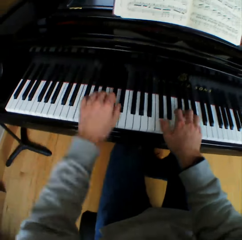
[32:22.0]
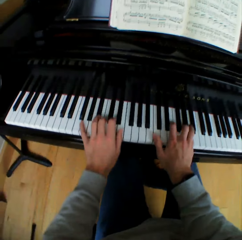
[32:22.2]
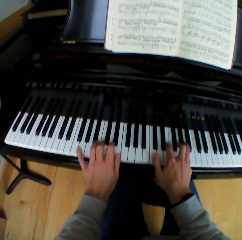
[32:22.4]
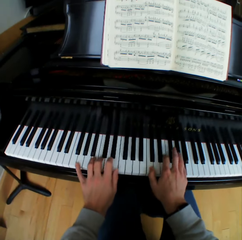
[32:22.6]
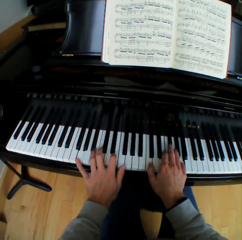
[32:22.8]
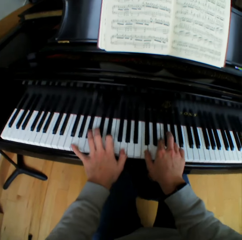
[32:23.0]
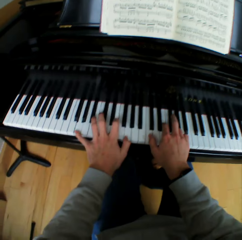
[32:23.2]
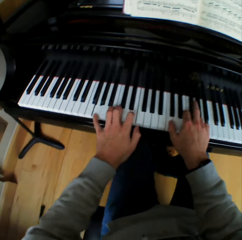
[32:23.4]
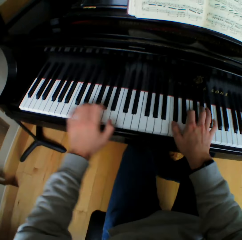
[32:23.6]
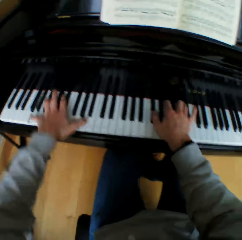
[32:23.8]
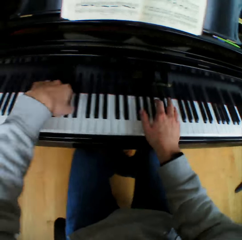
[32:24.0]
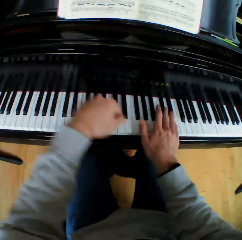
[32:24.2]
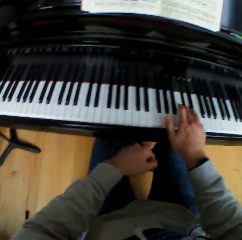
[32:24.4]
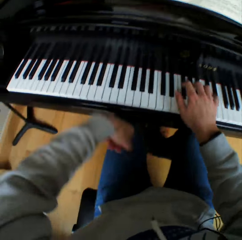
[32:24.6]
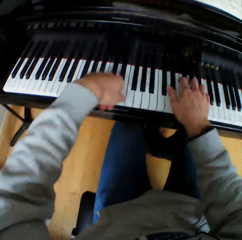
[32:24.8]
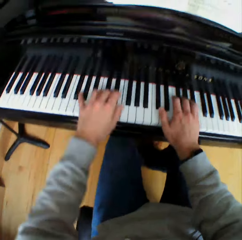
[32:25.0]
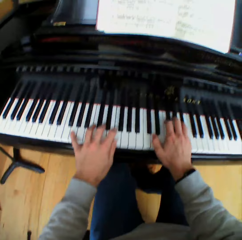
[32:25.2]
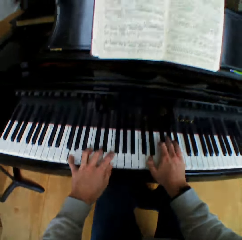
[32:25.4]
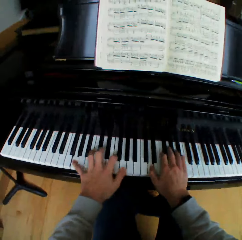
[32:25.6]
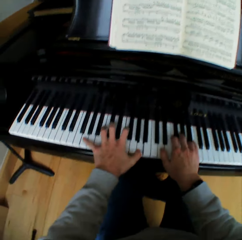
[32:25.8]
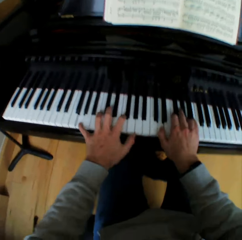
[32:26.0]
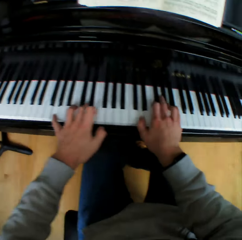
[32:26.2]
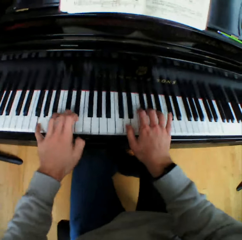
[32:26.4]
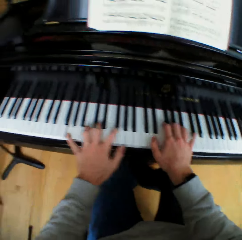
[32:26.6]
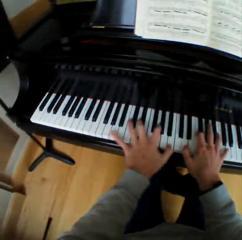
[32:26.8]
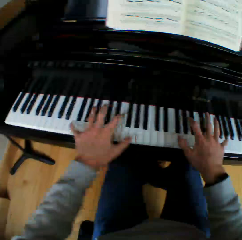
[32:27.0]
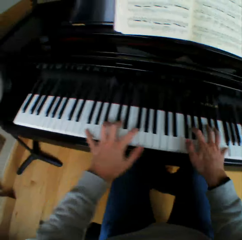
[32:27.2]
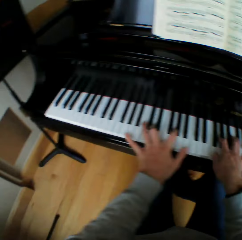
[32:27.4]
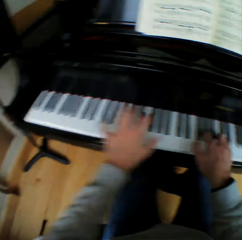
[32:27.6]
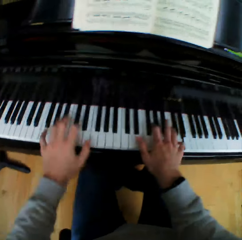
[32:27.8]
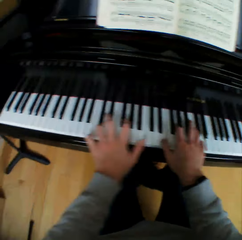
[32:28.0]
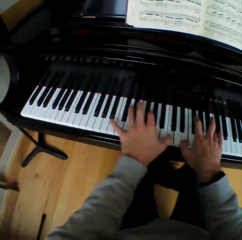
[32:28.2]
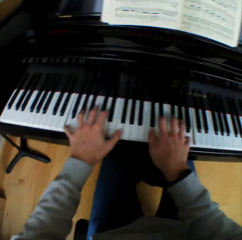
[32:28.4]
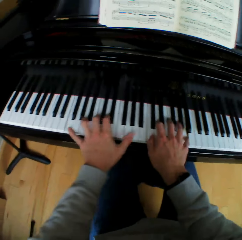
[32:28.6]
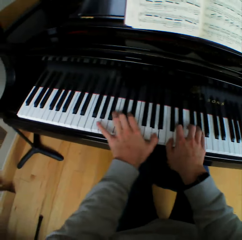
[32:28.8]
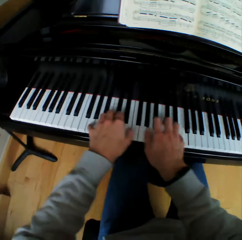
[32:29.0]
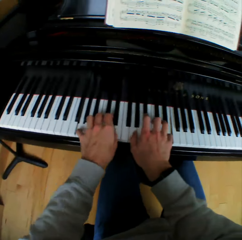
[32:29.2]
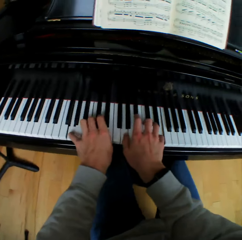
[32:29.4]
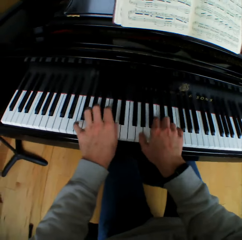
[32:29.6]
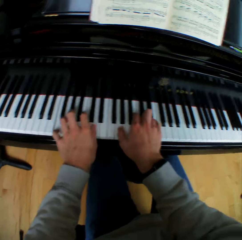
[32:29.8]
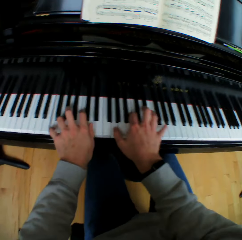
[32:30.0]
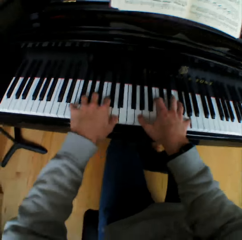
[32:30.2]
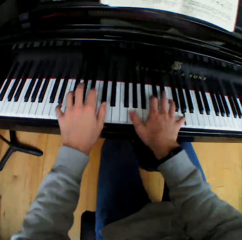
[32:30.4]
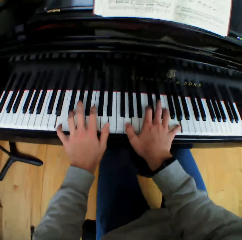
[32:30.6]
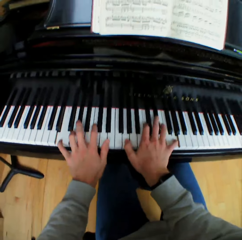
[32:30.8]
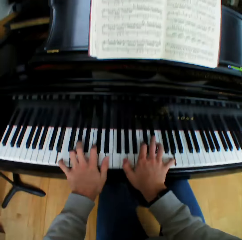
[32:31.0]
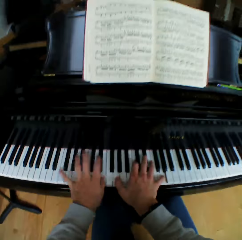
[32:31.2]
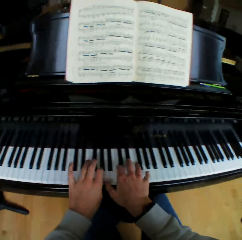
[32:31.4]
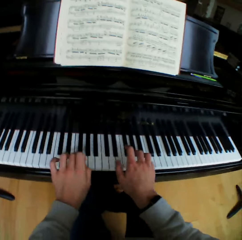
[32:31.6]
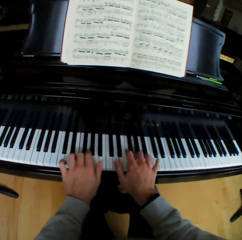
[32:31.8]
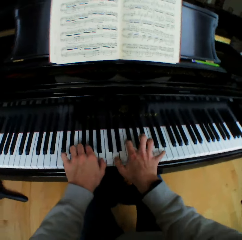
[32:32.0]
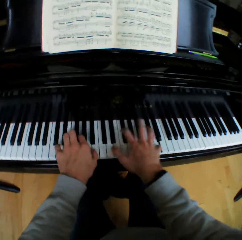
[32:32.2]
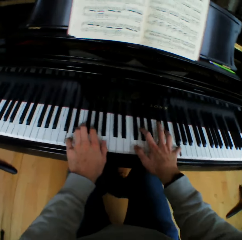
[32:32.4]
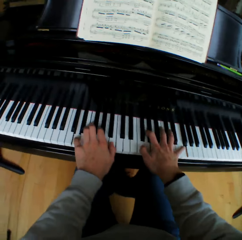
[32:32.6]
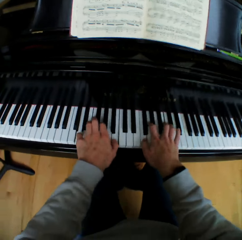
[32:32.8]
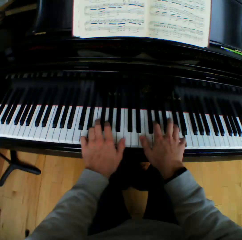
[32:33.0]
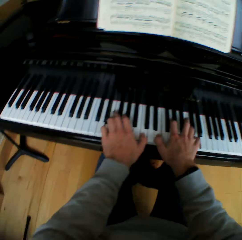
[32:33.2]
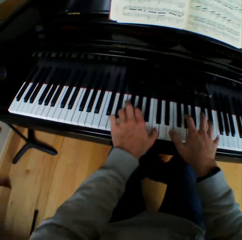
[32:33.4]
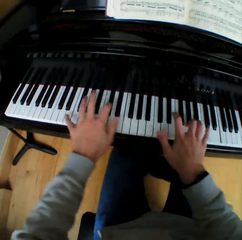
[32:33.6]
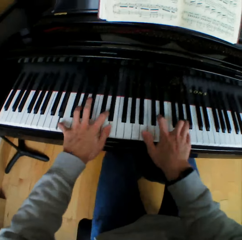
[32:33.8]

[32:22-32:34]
The camera wearer lifts his left hand. He plays the piano with both hands.

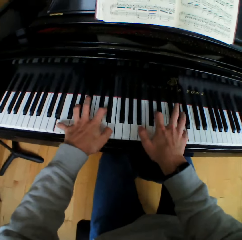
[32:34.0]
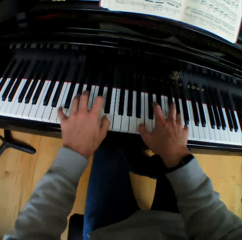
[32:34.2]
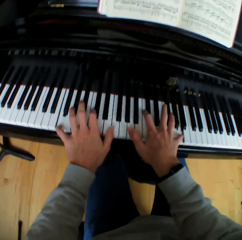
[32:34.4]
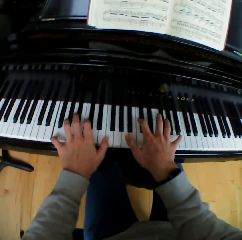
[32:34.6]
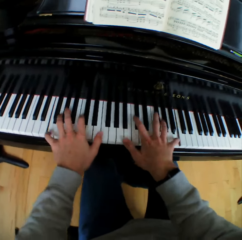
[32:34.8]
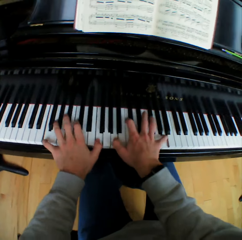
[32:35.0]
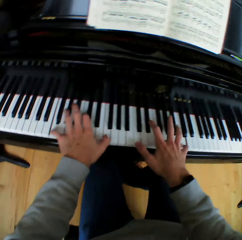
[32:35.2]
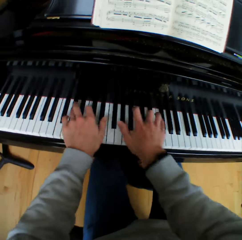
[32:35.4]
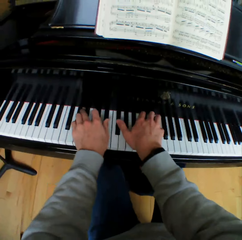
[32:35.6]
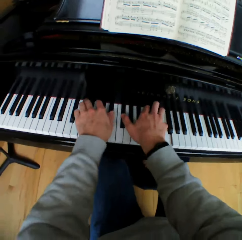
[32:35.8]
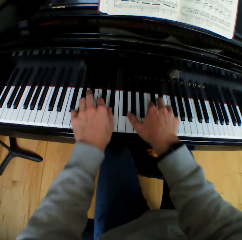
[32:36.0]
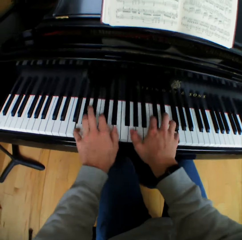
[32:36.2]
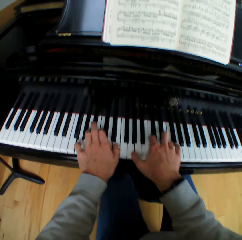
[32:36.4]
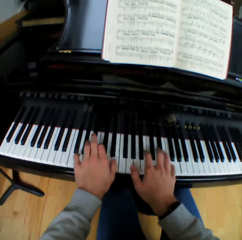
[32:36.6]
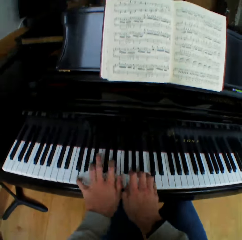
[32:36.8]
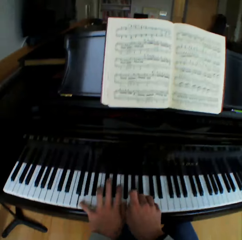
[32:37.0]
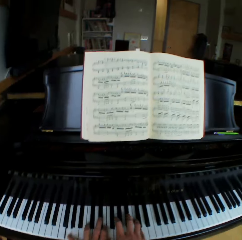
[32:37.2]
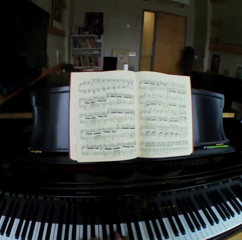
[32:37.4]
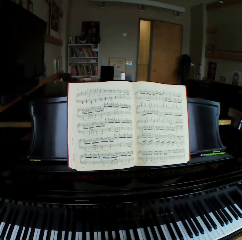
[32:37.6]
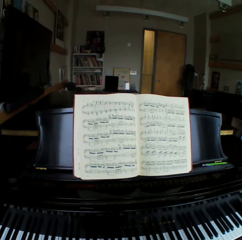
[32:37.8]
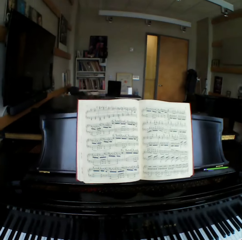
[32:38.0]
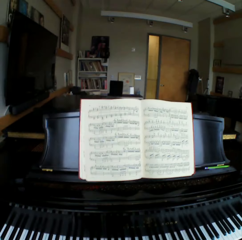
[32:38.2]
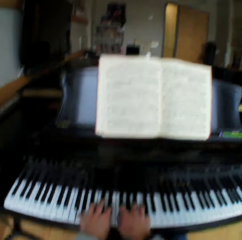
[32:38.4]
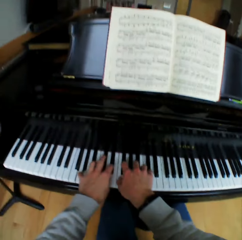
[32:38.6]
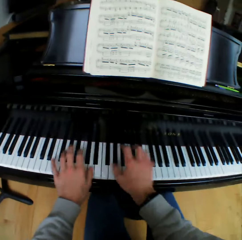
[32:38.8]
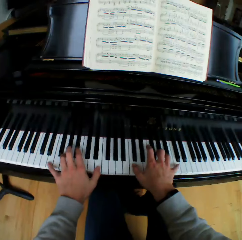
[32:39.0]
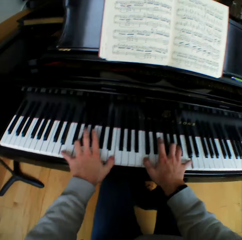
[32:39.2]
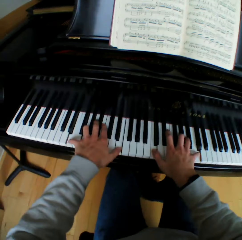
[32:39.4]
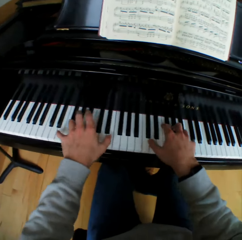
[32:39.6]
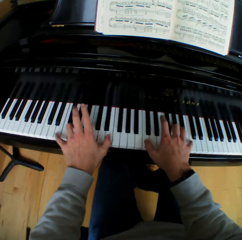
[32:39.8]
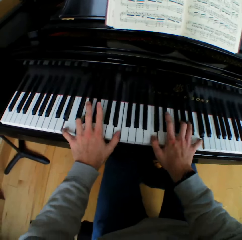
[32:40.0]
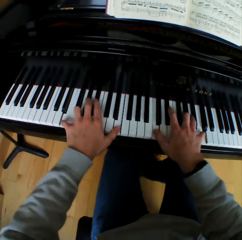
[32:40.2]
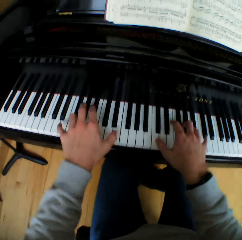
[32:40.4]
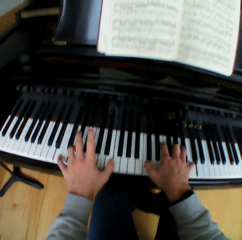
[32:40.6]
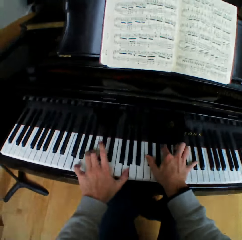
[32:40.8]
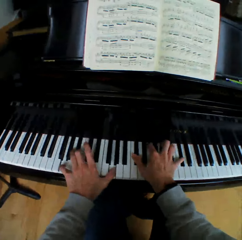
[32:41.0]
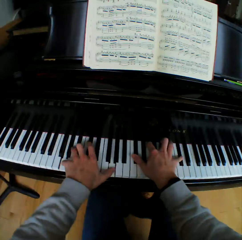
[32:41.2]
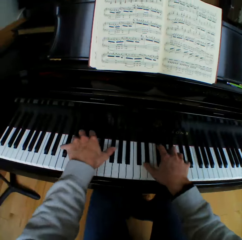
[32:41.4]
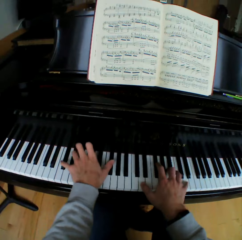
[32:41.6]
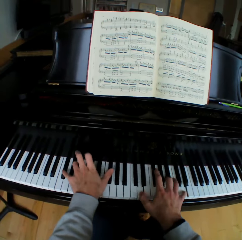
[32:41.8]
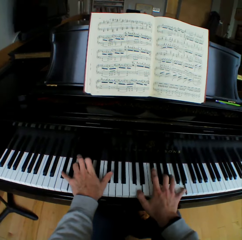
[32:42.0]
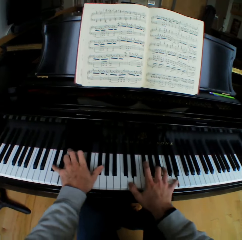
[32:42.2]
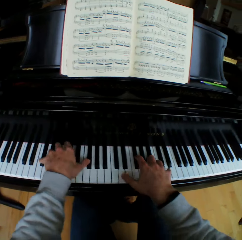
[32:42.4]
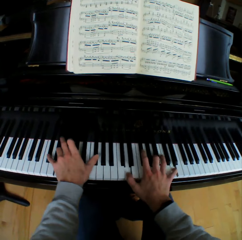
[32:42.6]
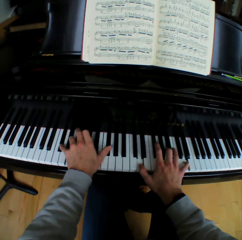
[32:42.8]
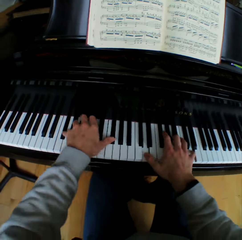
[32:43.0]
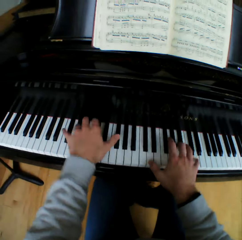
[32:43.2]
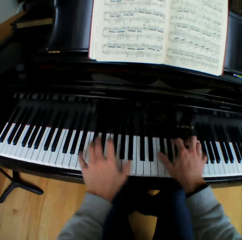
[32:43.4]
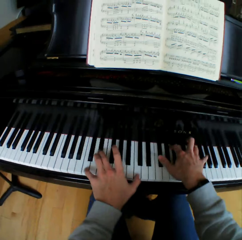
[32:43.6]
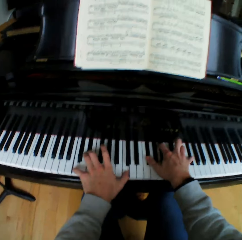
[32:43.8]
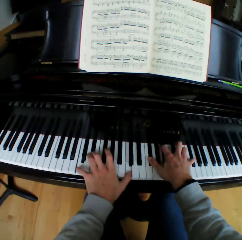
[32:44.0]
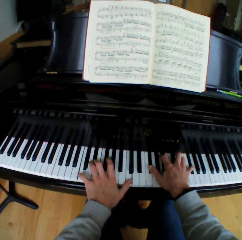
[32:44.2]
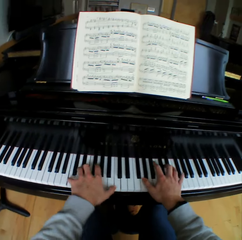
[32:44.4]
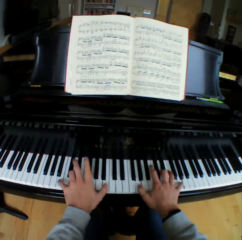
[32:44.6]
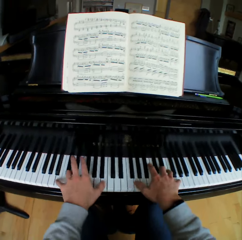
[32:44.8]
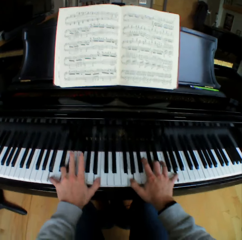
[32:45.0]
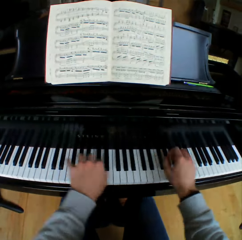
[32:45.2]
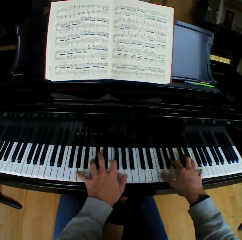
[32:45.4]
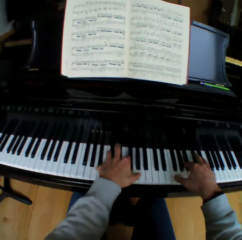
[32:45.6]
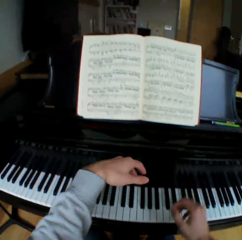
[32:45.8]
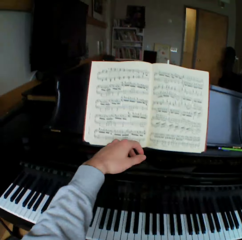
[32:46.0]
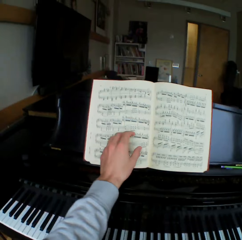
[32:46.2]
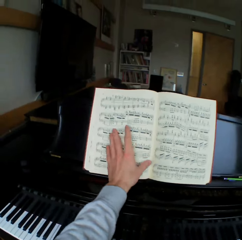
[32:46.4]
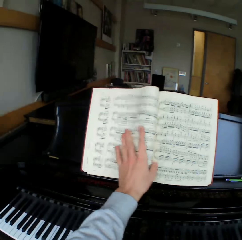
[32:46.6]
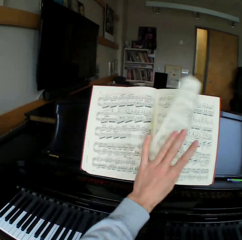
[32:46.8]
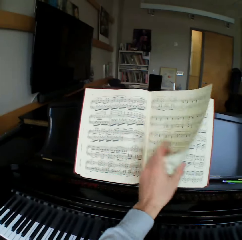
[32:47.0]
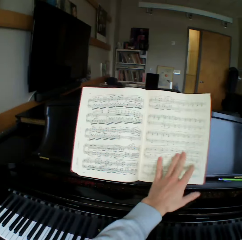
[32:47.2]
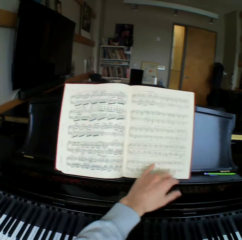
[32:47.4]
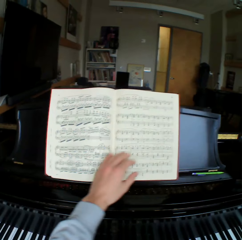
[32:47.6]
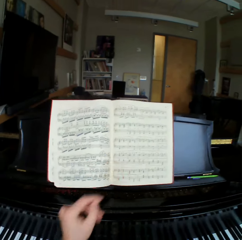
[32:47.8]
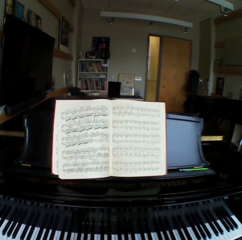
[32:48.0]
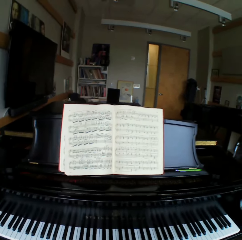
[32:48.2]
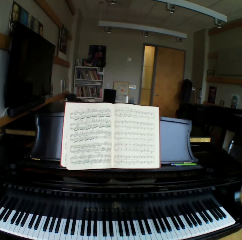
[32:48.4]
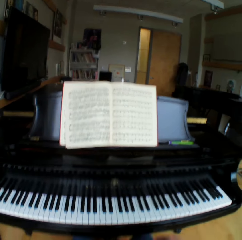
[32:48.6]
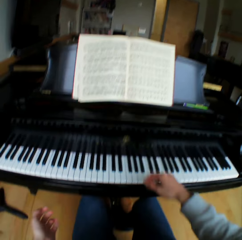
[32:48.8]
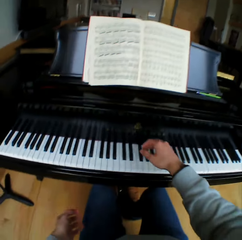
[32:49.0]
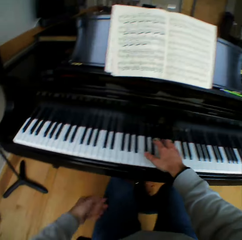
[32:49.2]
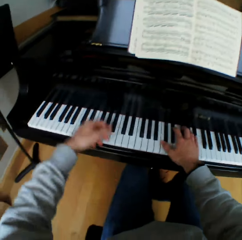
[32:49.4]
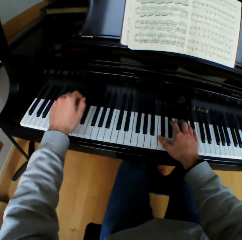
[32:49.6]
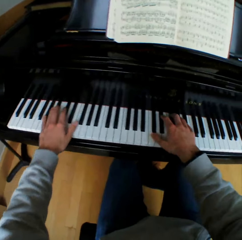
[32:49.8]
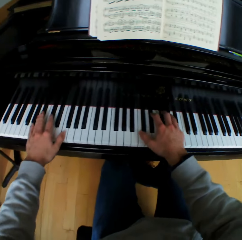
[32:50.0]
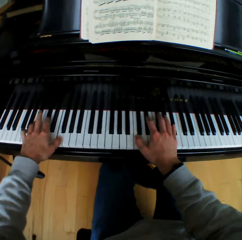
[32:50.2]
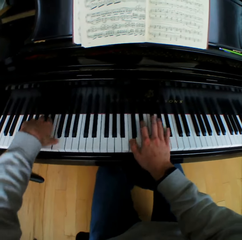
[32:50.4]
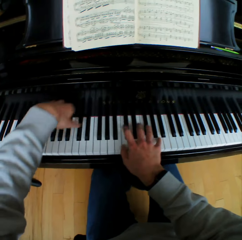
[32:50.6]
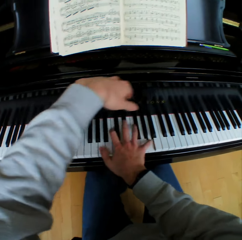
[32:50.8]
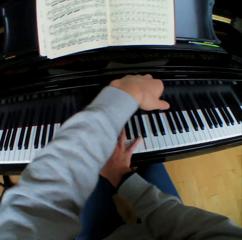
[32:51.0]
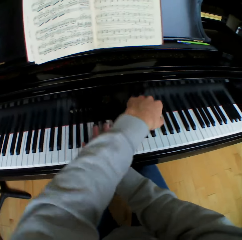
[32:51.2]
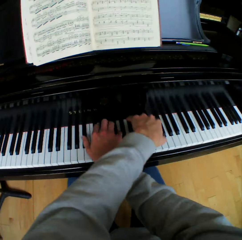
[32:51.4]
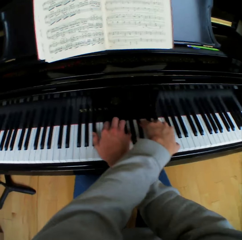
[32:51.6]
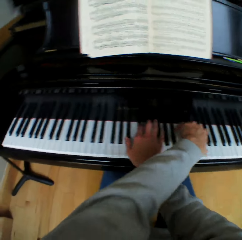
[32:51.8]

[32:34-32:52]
The camera wearer looks at the hymn book. He looks at the piano. He flips a sheet of the music note book to the right with his left hand. He puts his right hand on the piano keys. He puts his left hand on the piano keys. He plays the piano with both hands. He lifts his left hand across the right hand. He plays the piano with both hands.
